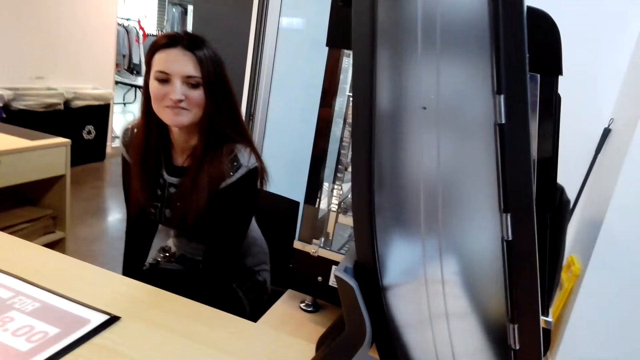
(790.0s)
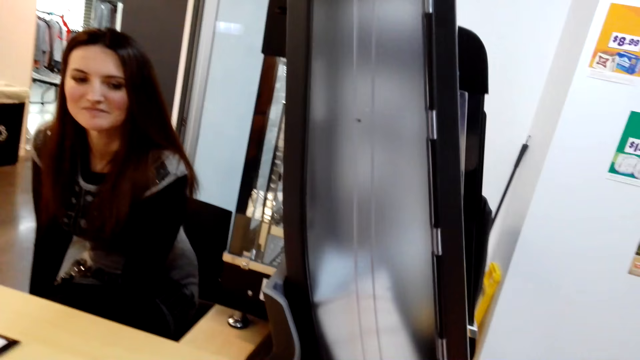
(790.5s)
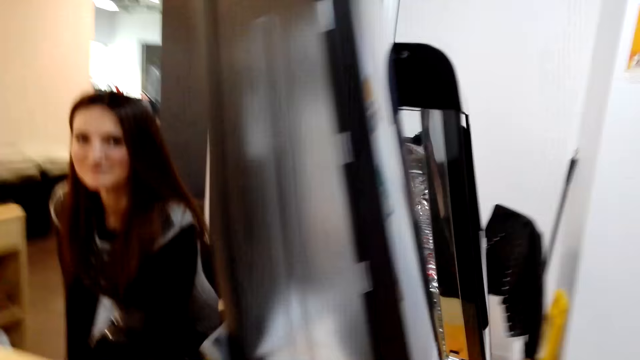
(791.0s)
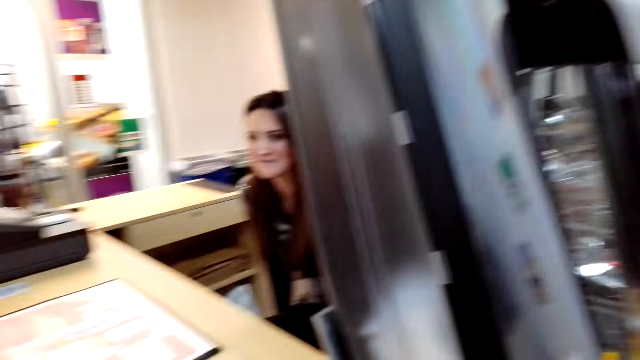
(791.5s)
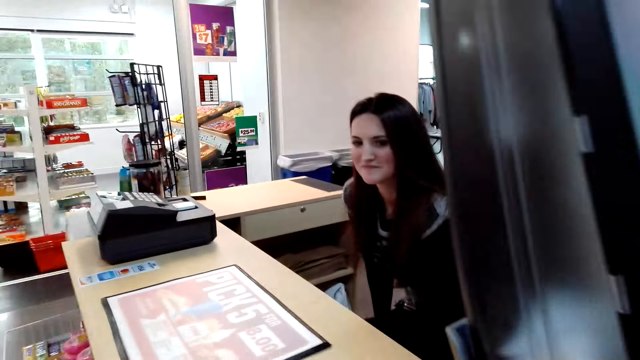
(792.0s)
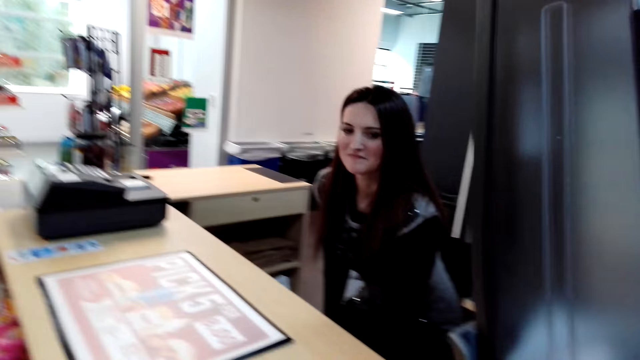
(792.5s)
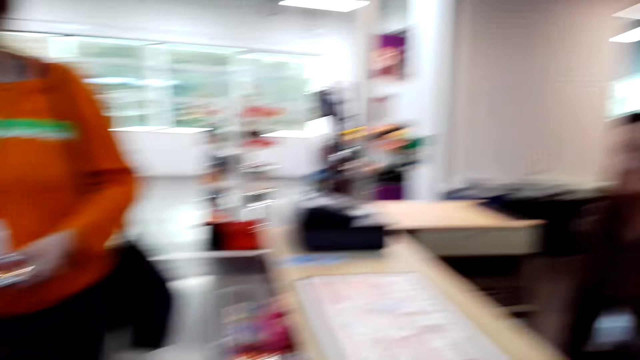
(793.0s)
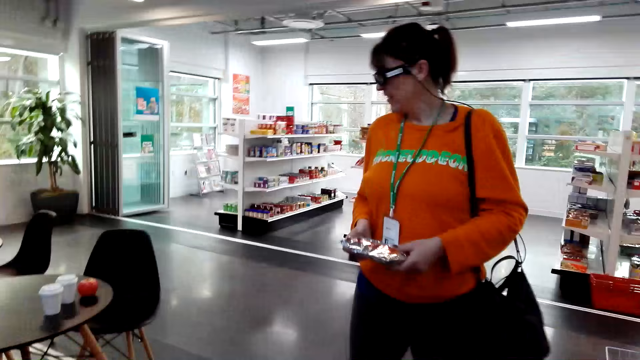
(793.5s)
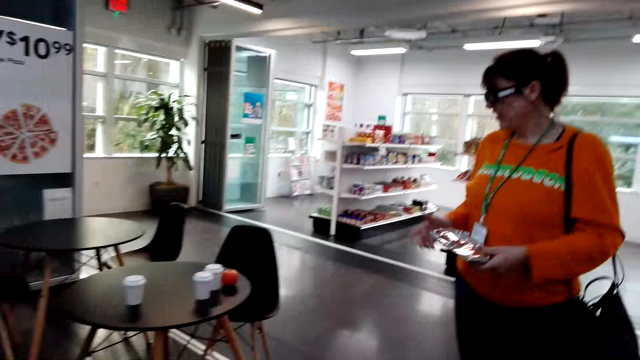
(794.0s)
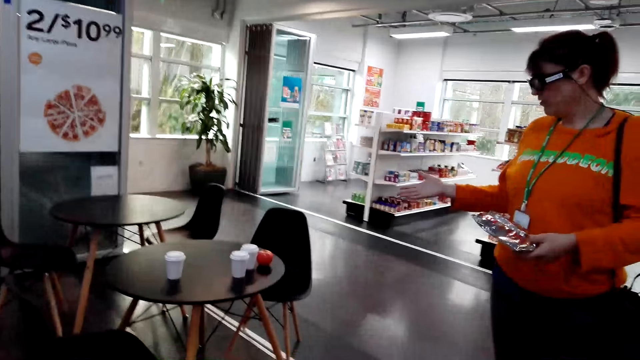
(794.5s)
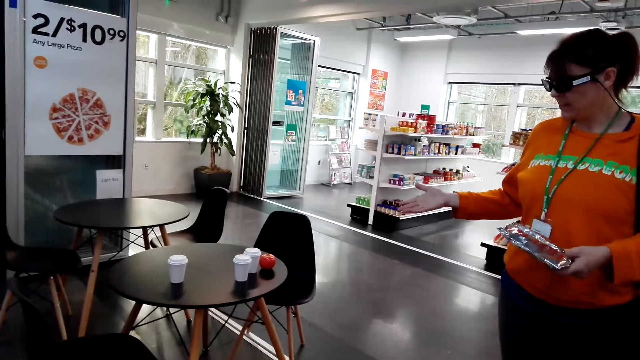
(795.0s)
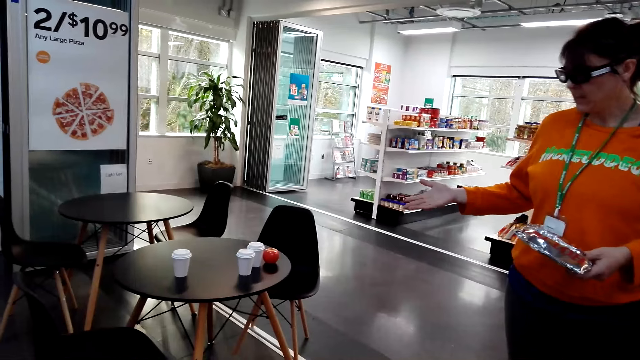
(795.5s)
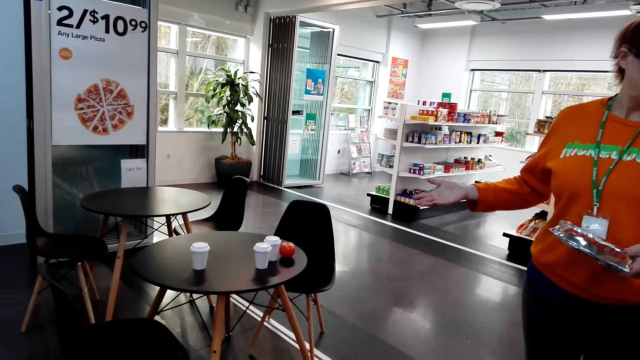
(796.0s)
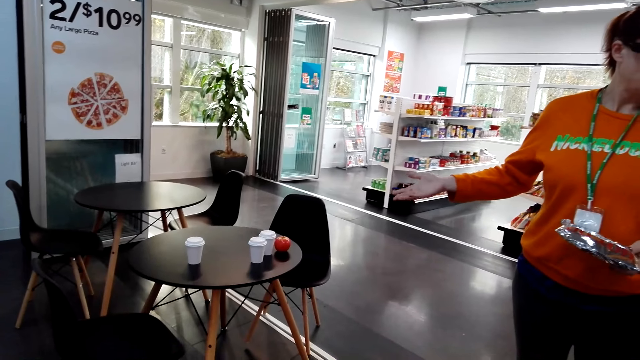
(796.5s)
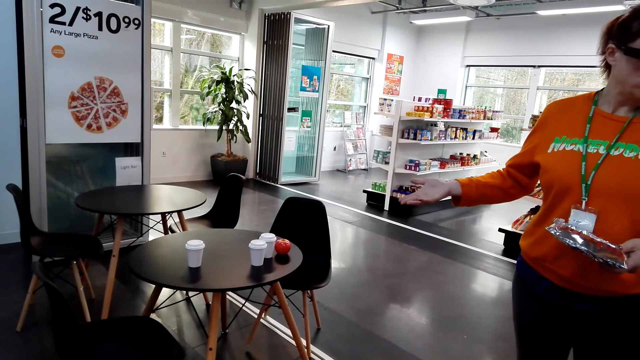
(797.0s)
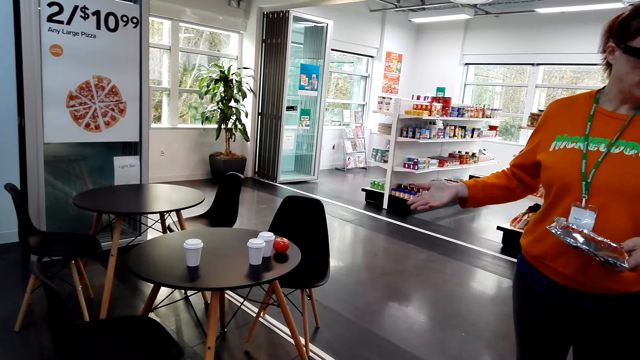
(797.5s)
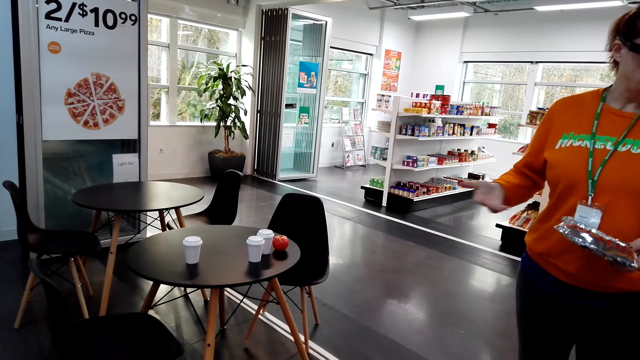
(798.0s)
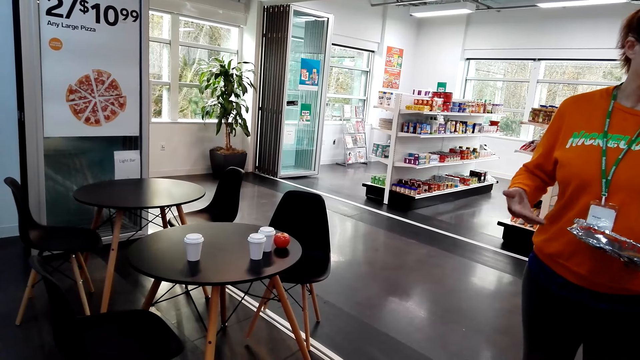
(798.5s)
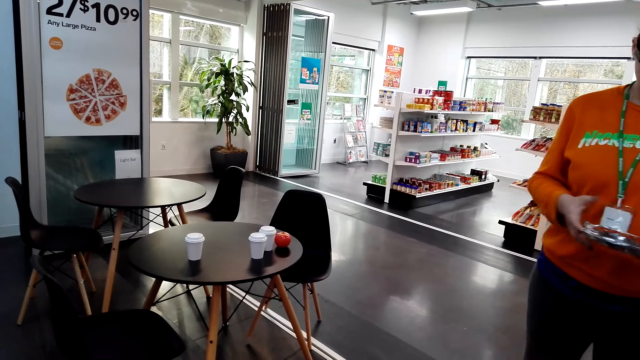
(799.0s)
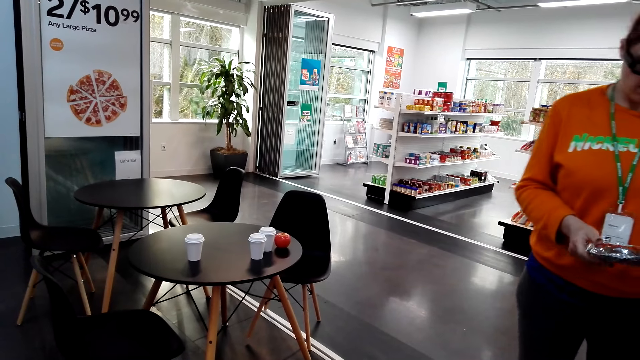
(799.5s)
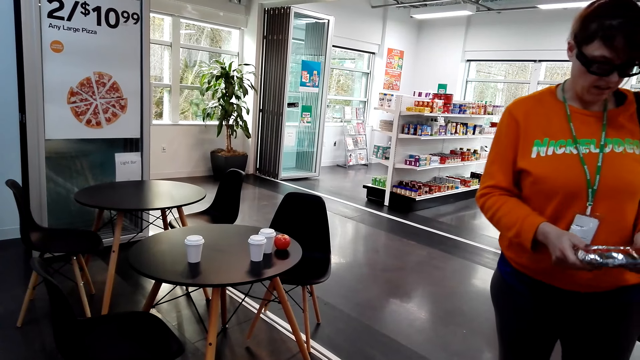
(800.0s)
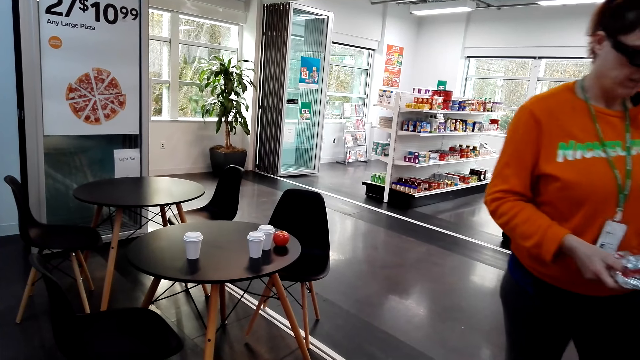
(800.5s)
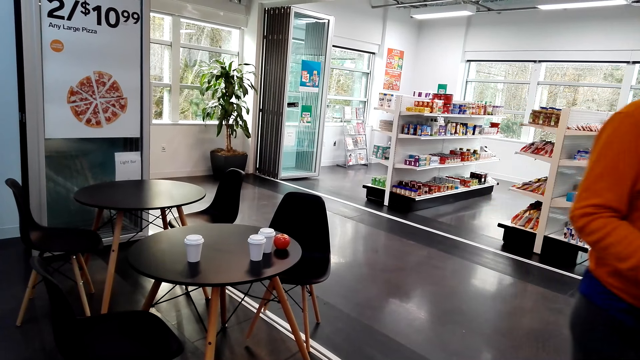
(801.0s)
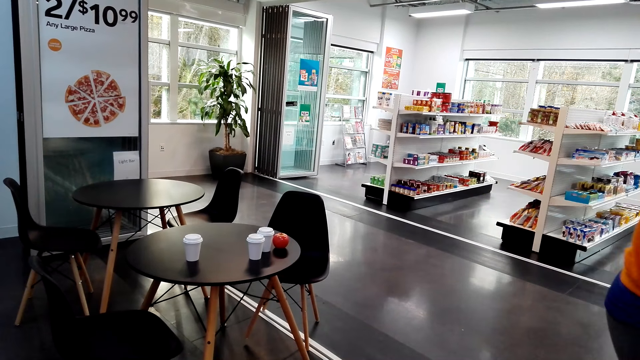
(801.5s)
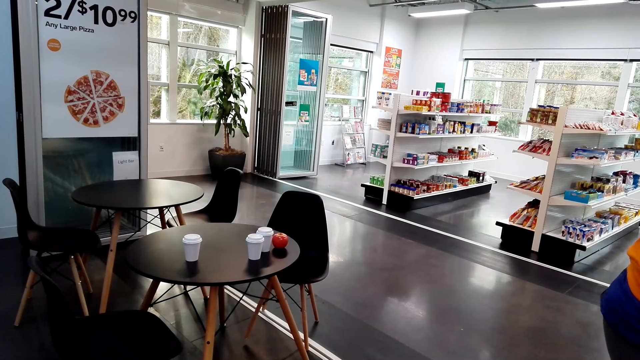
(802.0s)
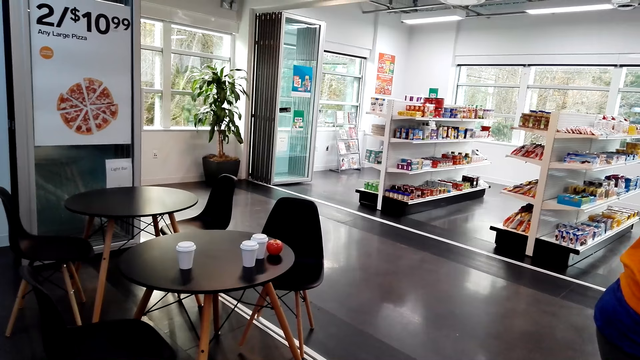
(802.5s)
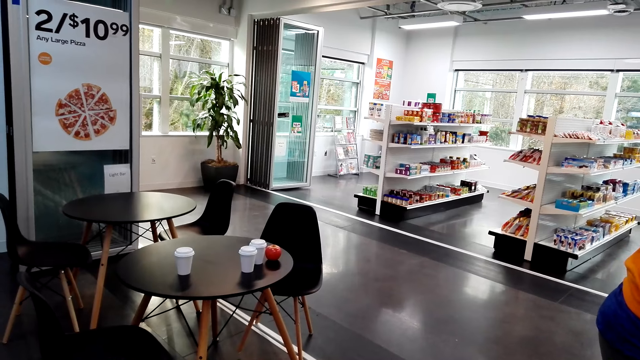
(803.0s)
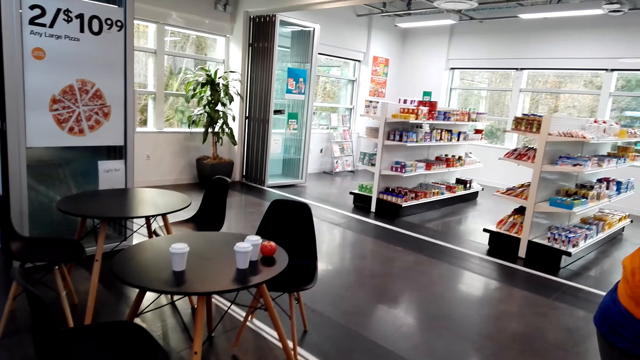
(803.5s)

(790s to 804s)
The camera wearer turns around. A woman stretches her hand. The woman looks at the item.

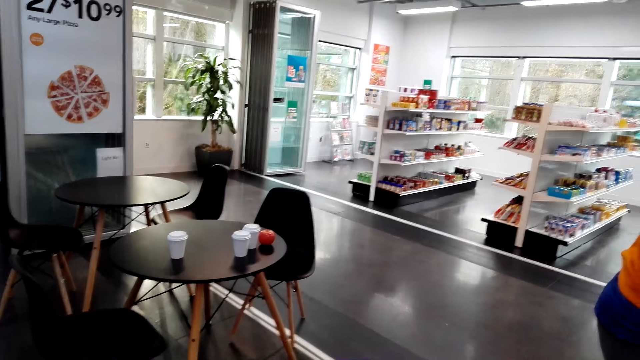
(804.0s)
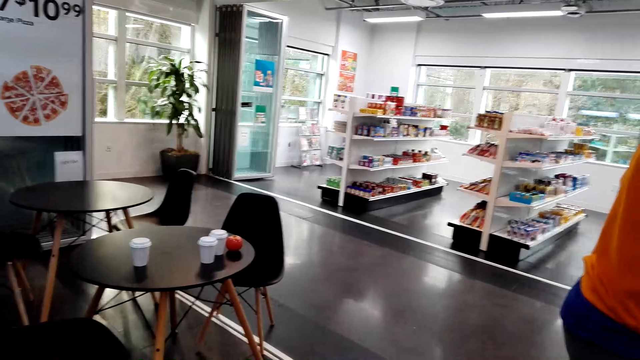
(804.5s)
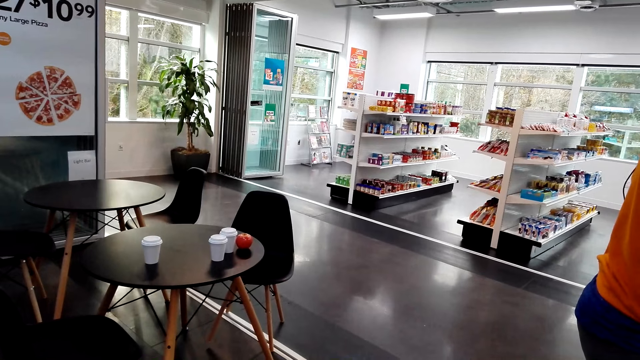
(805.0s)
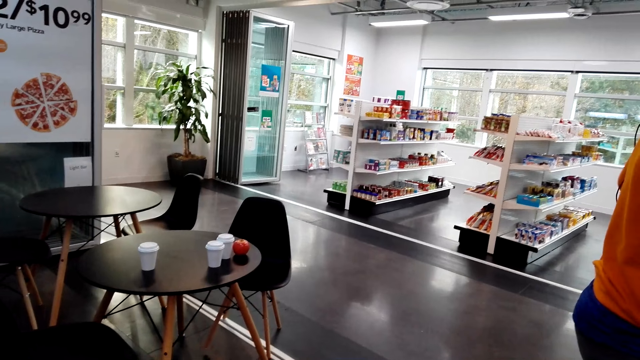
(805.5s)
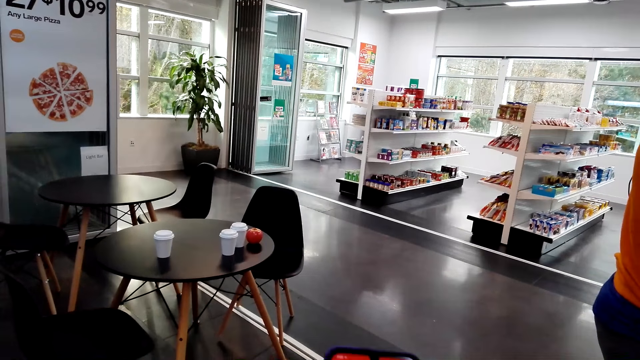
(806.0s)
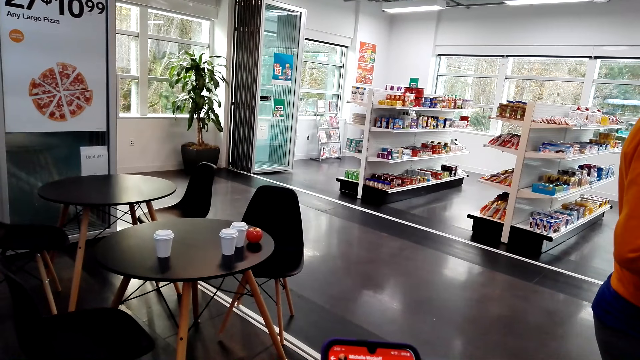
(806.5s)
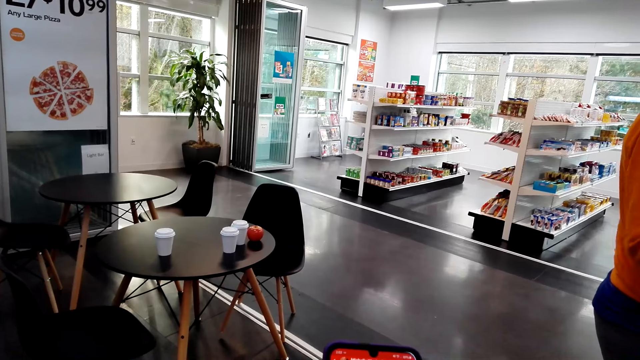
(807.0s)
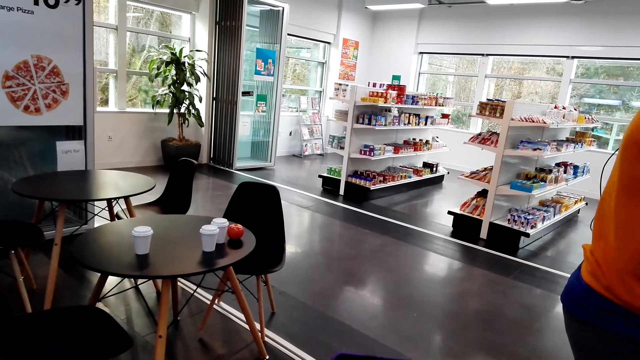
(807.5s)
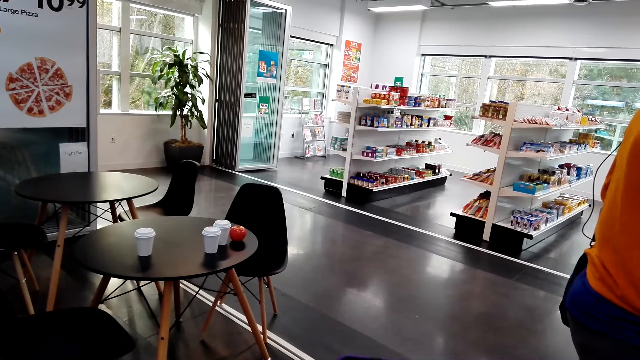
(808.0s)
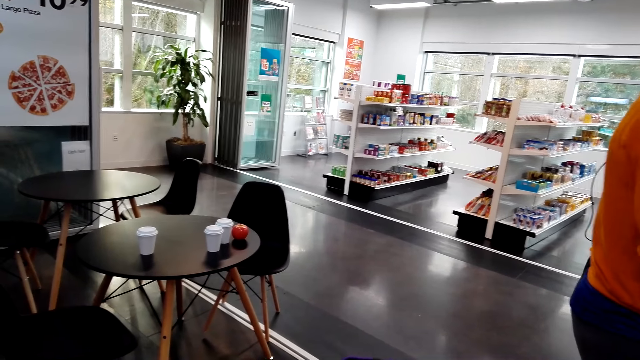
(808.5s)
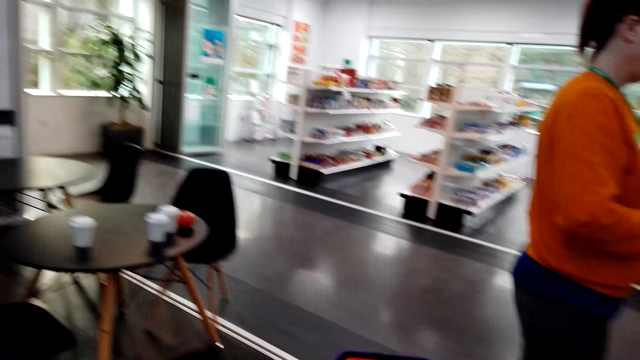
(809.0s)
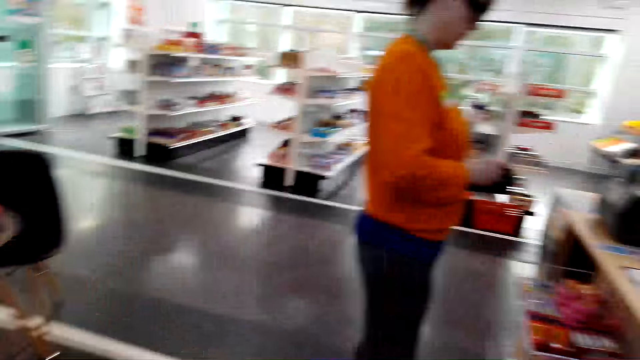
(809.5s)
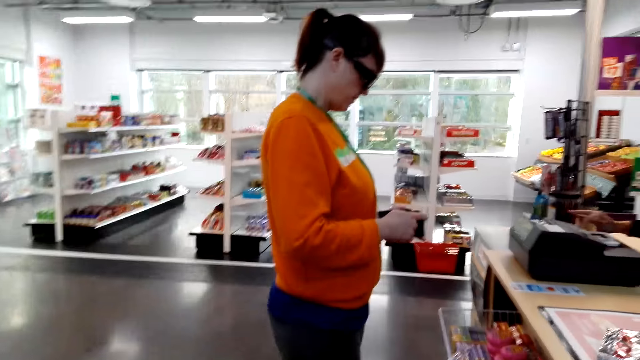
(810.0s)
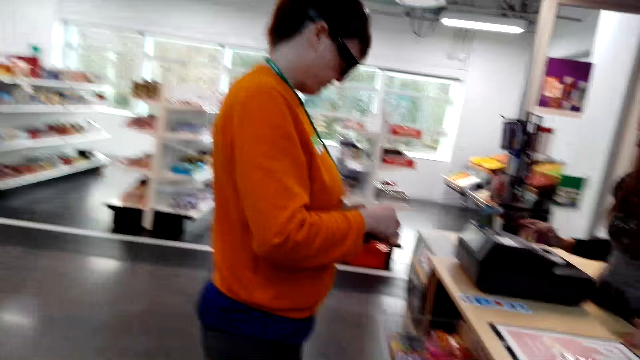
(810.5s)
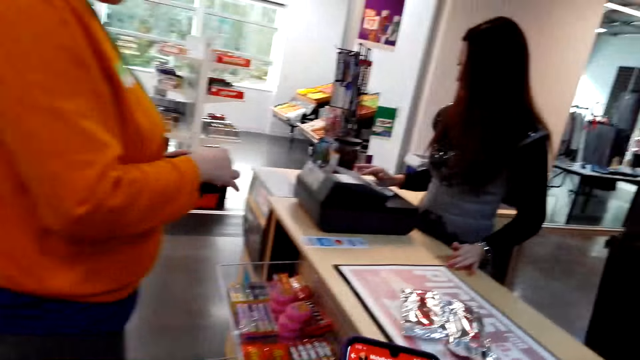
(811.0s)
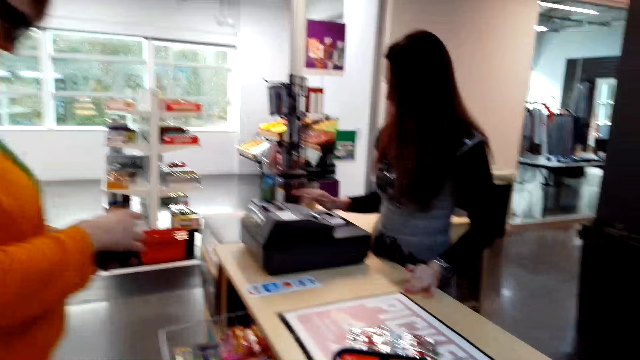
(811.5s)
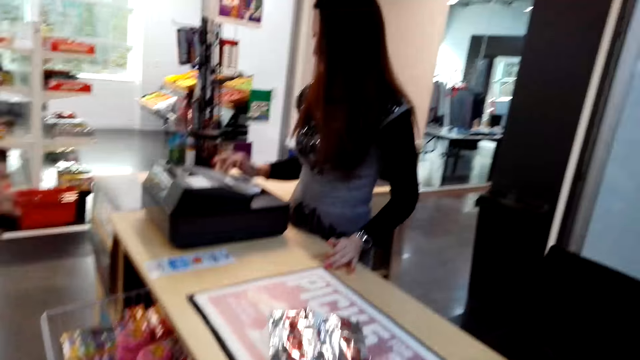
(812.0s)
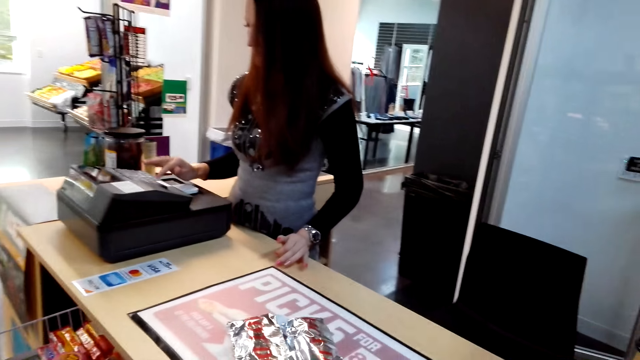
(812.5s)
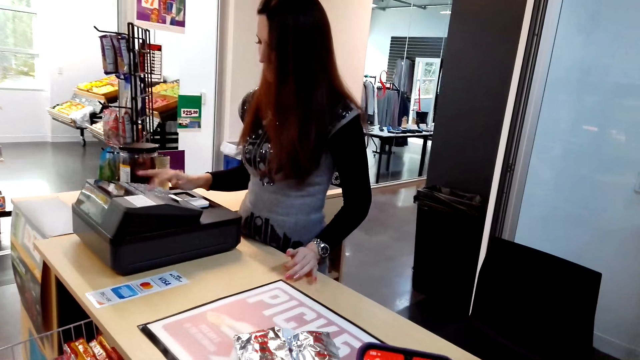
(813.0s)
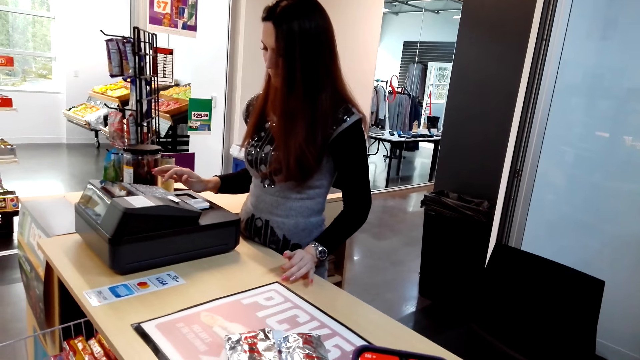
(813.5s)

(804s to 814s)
The camera wearer looks at the phone. Another woman presses the calculator.
